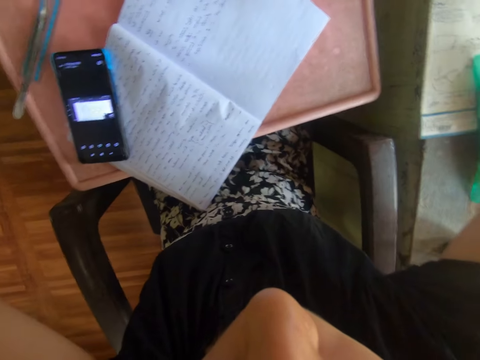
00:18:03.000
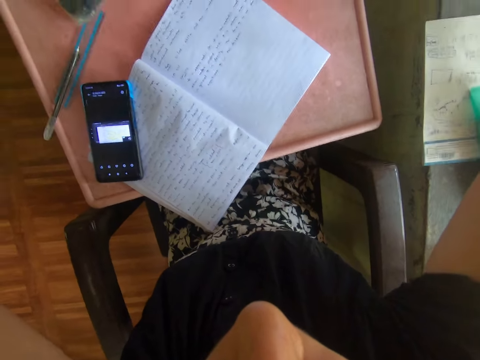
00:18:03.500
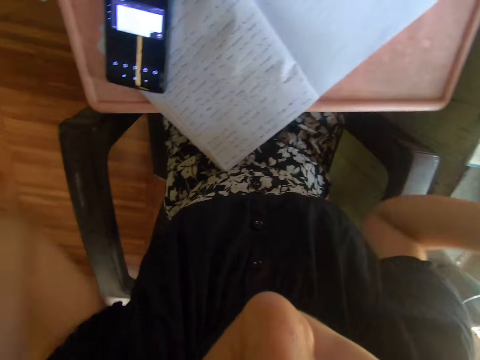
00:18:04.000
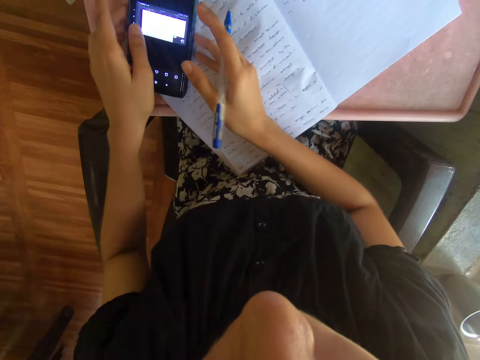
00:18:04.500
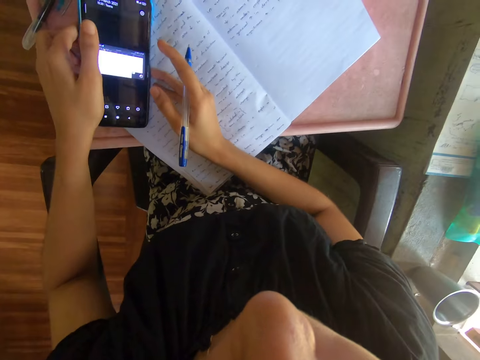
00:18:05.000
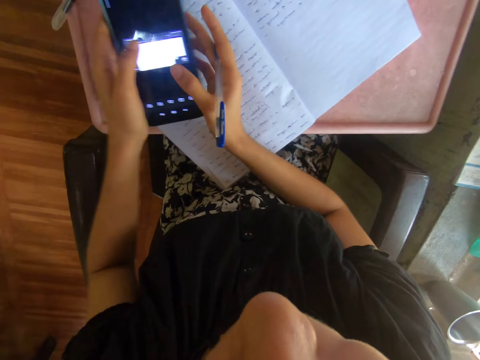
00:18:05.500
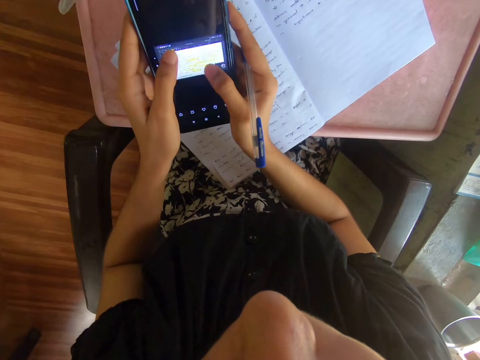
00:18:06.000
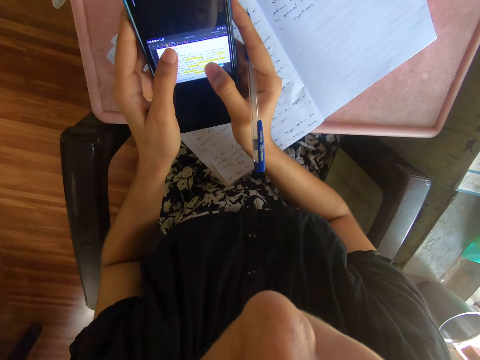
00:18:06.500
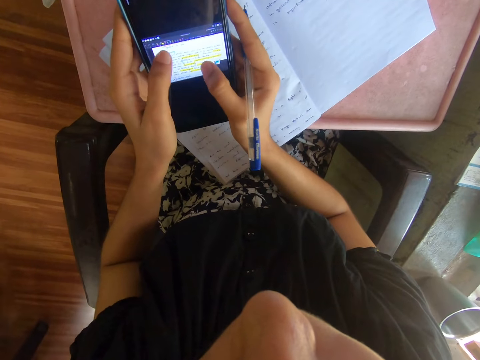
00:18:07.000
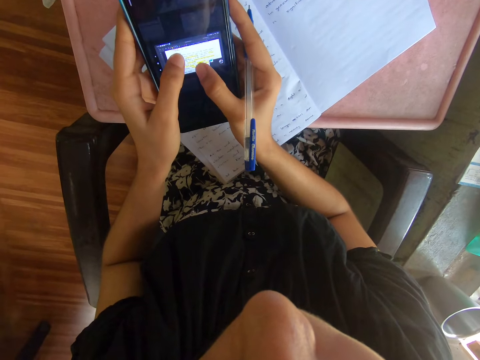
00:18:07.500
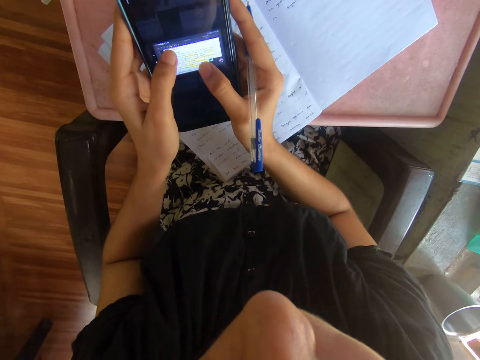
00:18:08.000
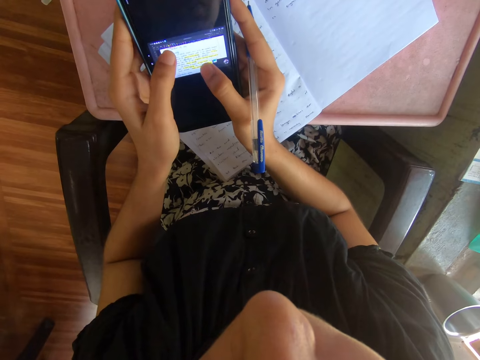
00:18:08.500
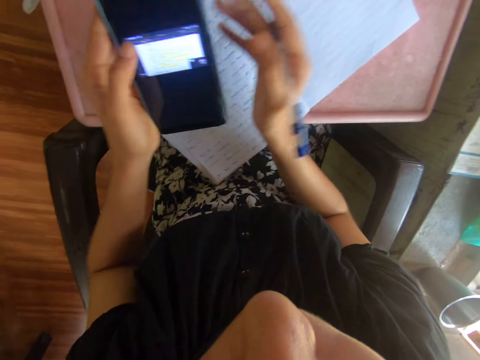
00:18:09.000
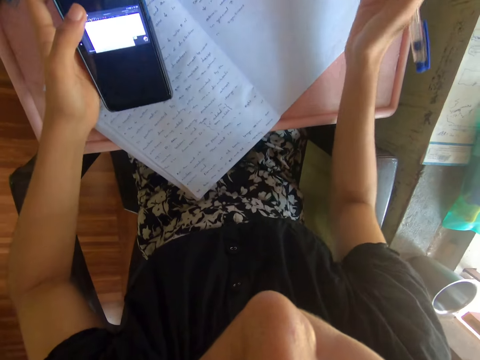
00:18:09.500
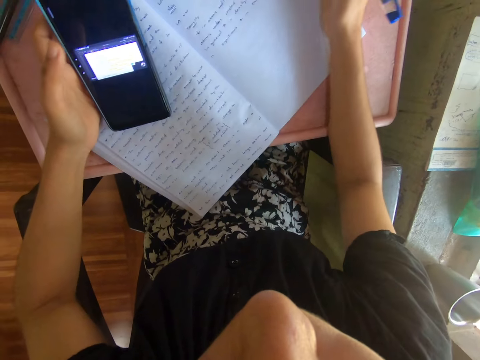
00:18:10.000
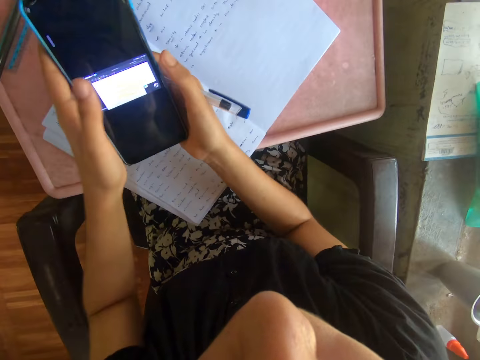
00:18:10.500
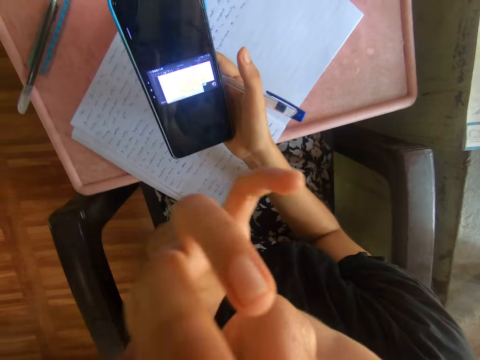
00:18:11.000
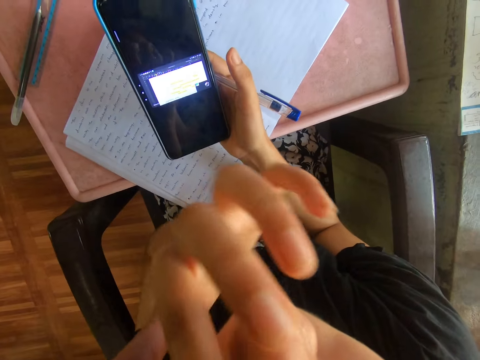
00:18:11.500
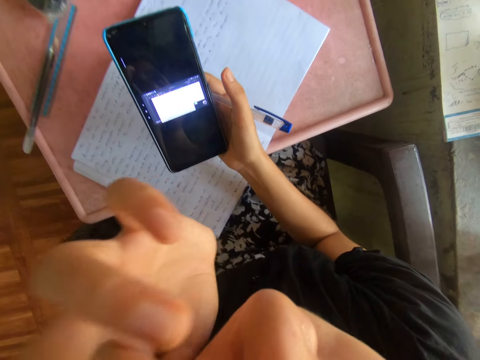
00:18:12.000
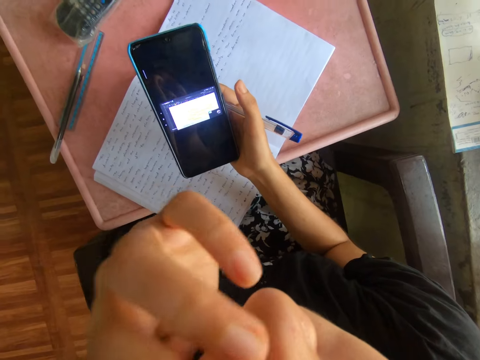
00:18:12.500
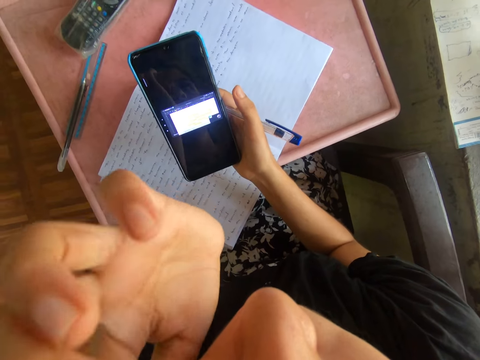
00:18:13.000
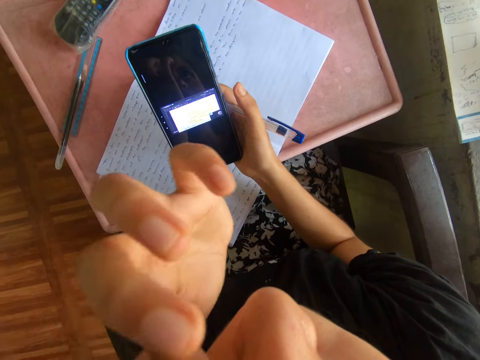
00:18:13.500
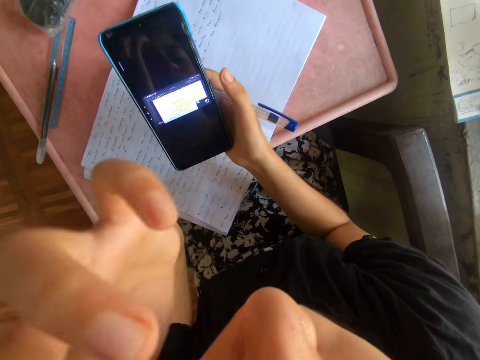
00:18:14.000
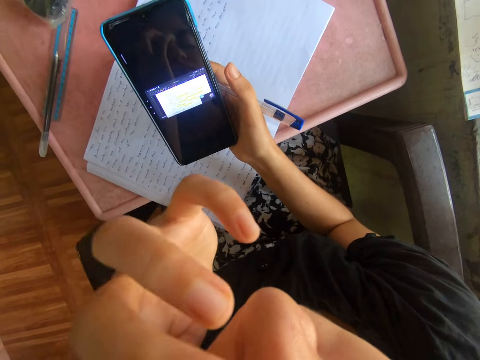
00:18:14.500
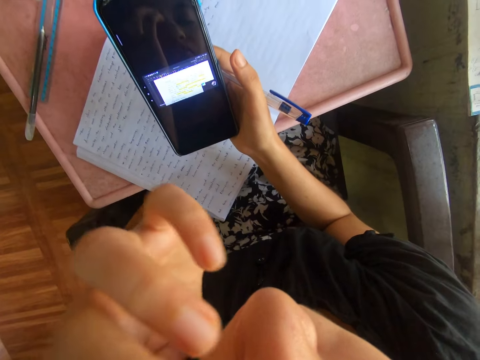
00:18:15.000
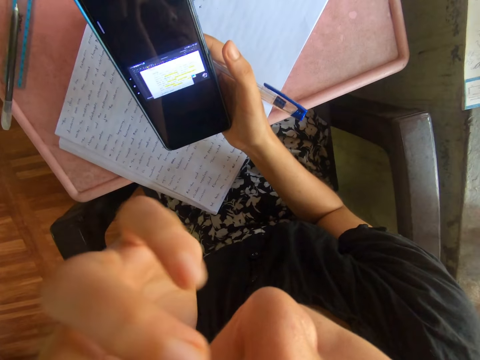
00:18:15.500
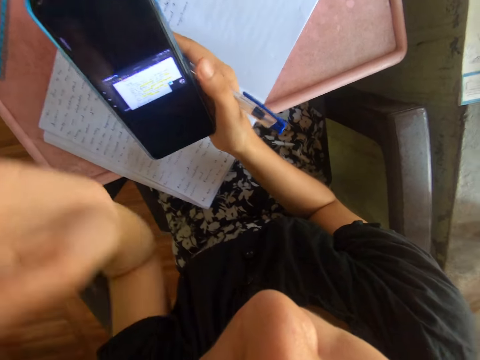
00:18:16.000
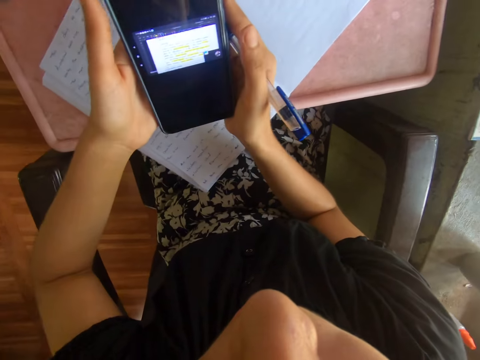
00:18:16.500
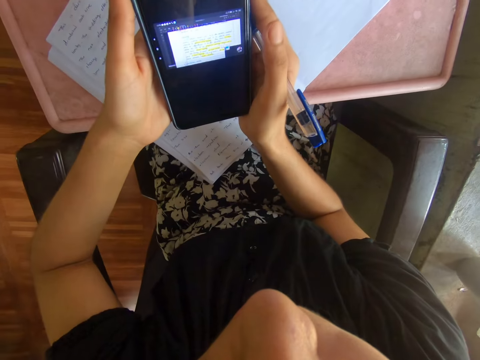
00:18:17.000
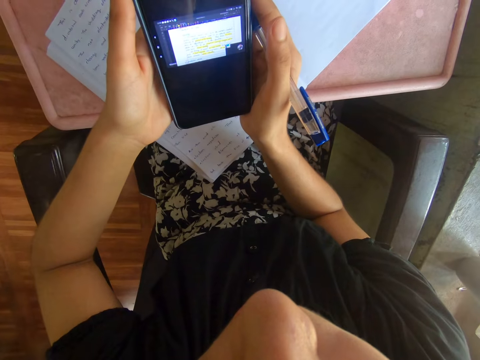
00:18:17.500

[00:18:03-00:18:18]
The camera wearer picks up the phone from the table. They hold the pen in the hand. They scroll the phone. They look at the book. They hold the phone in the hands. They lift the hand up. They touch the face. They look at the phone.

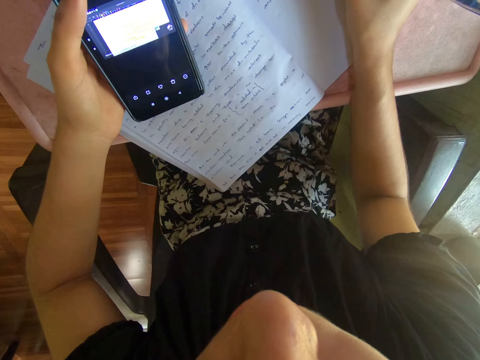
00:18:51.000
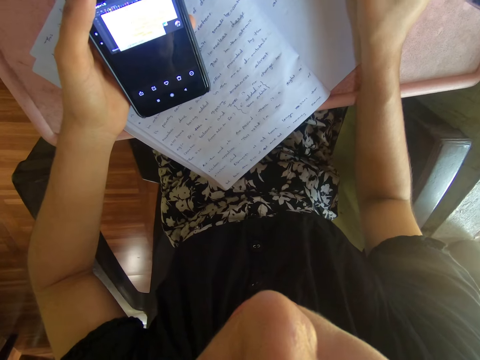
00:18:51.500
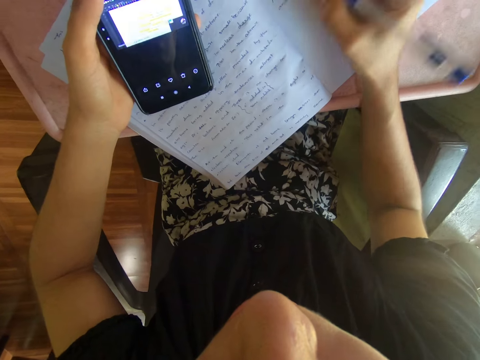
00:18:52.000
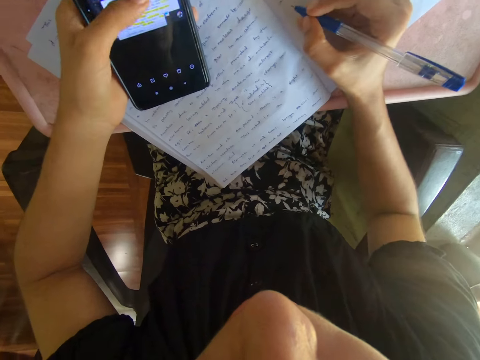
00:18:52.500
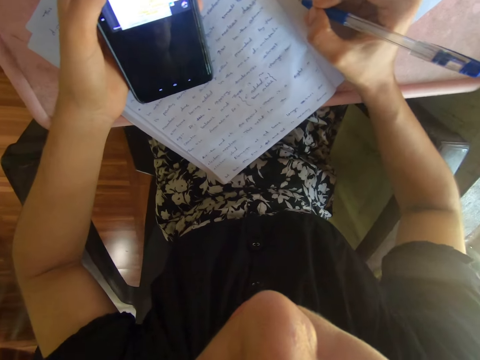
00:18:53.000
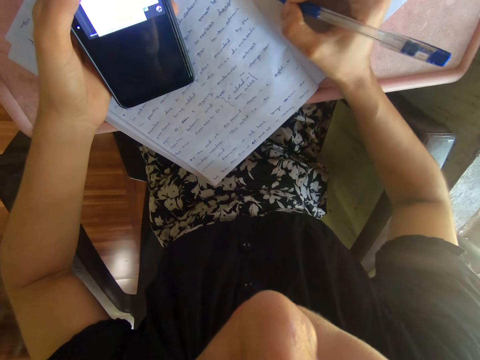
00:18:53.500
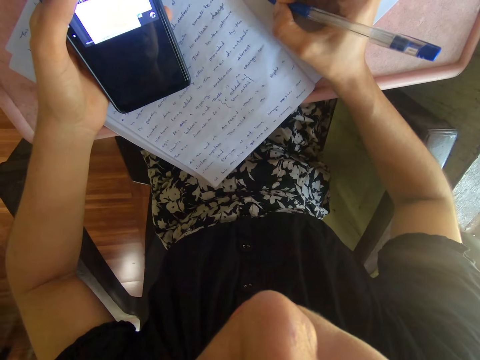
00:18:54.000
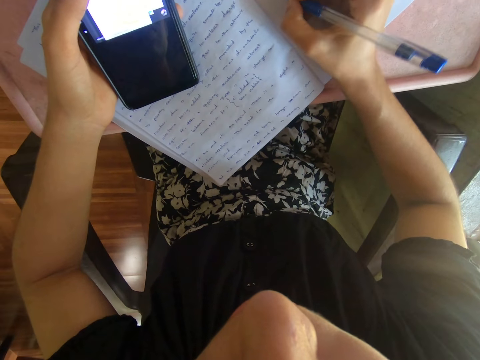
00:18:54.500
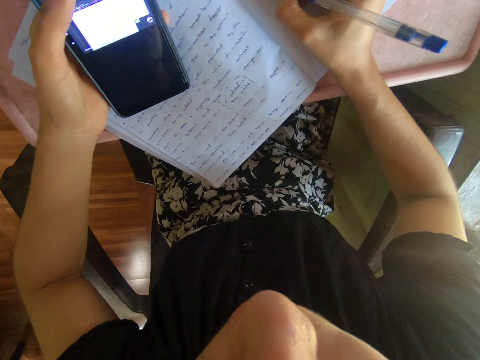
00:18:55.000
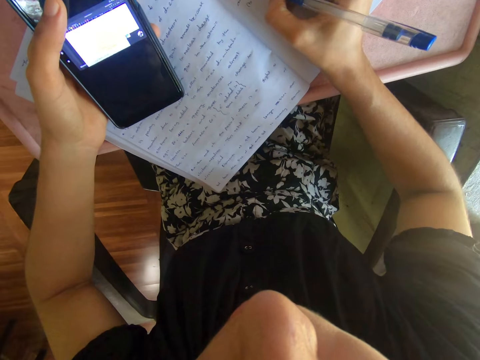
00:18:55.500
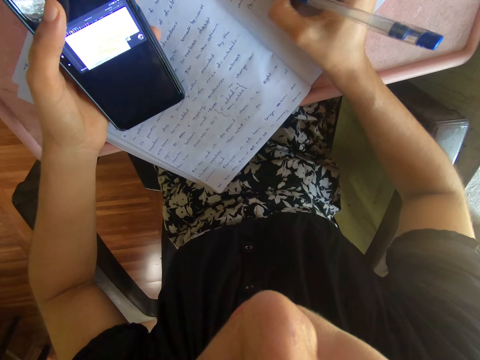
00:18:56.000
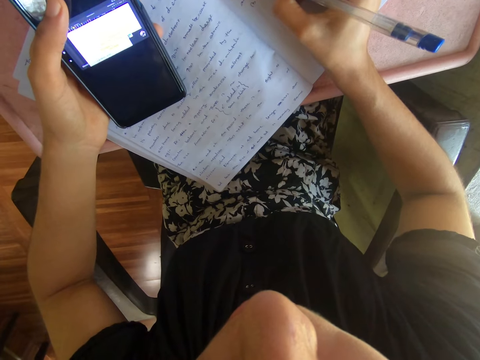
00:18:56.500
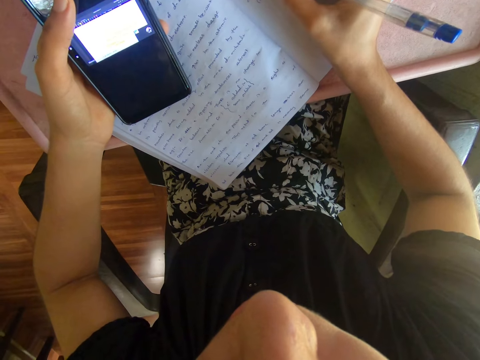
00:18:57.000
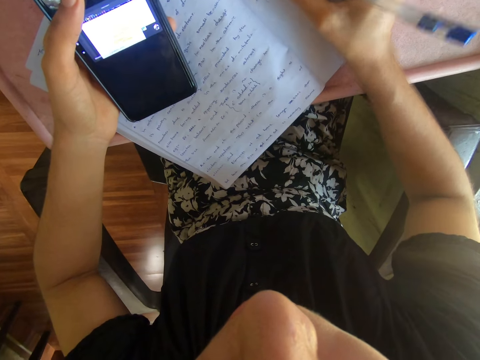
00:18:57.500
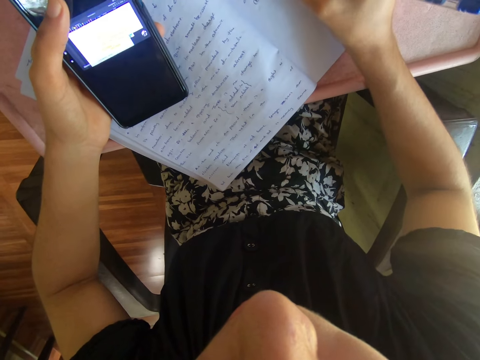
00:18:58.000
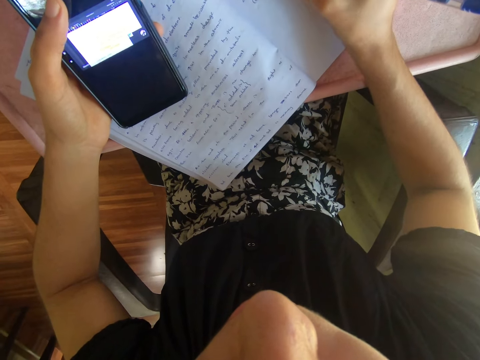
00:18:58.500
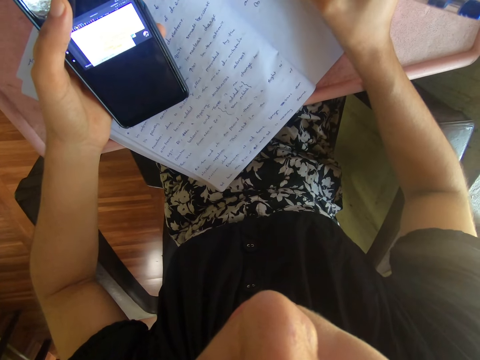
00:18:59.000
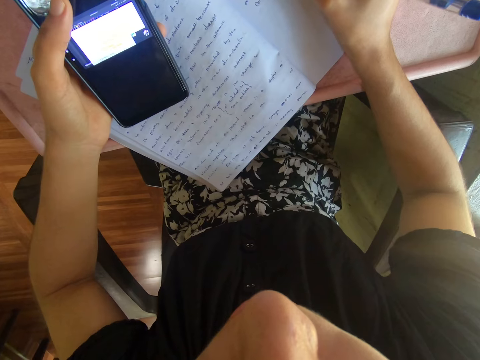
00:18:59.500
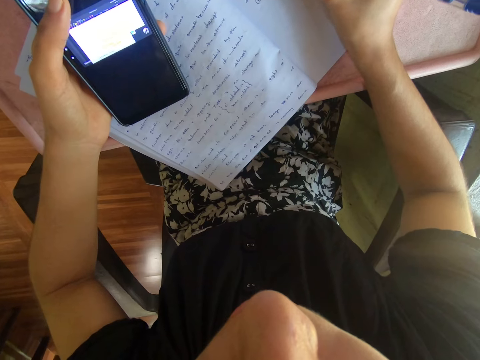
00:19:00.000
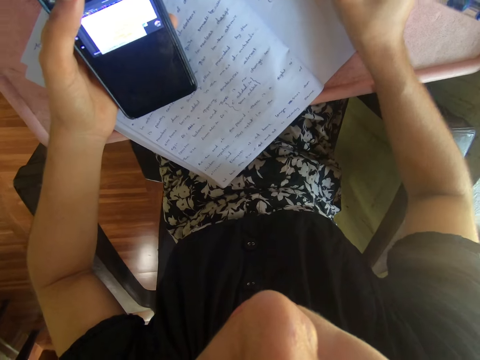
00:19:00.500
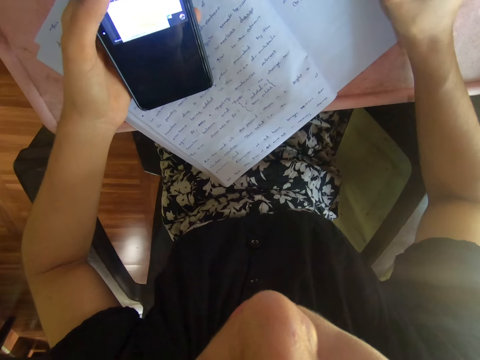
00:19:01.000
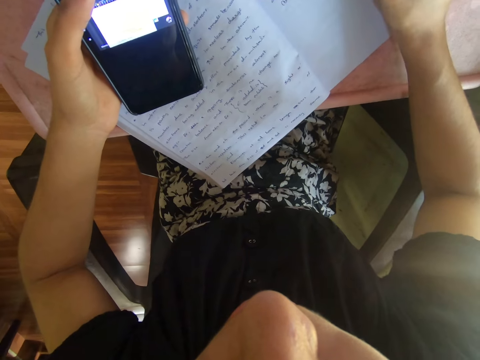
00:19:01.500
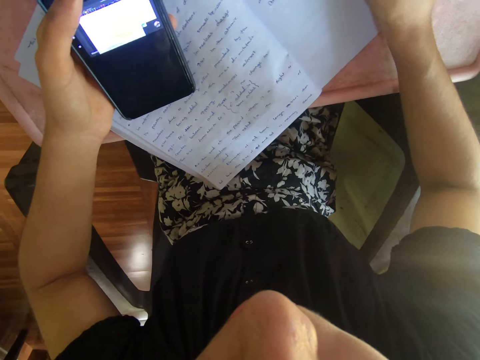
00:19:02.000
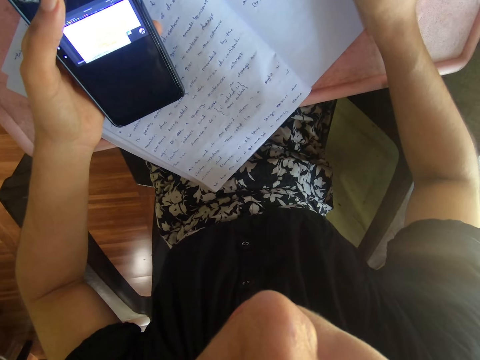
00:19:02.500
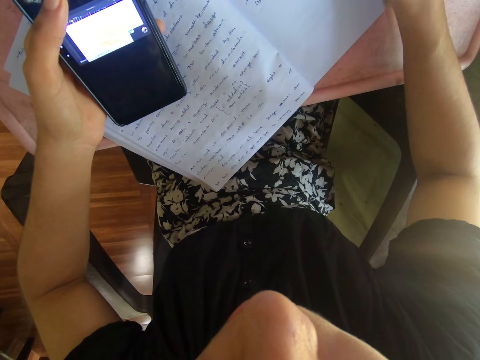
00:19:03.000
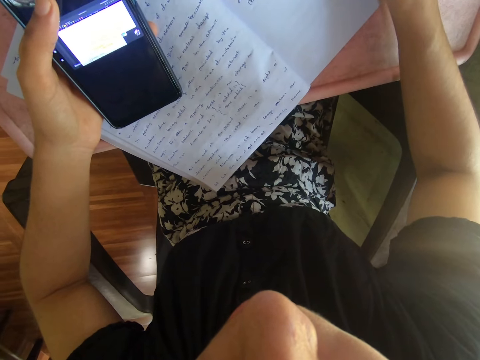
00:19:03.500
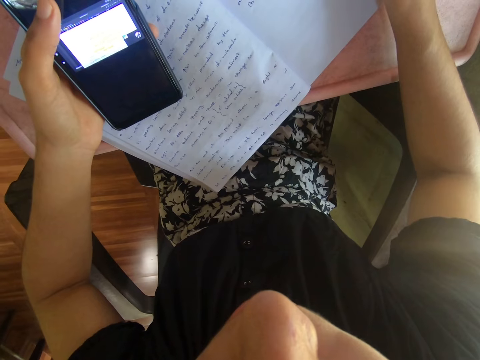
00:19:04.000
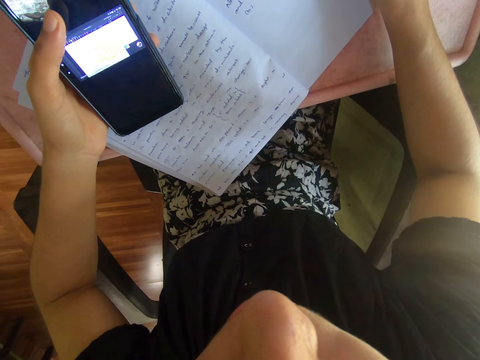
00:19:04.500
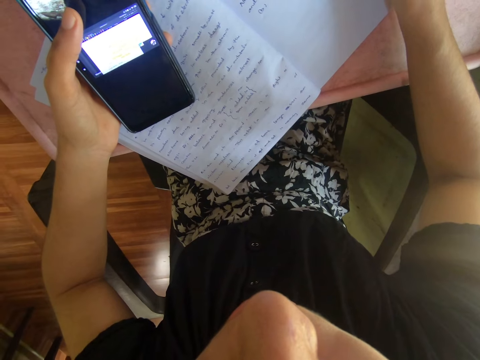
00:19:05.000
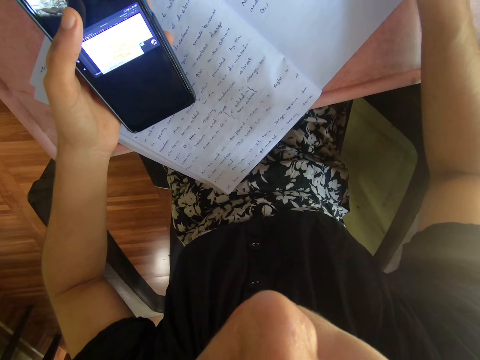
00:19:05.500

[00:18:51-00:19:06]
The camera wearer operates the phone. They write on the book.
